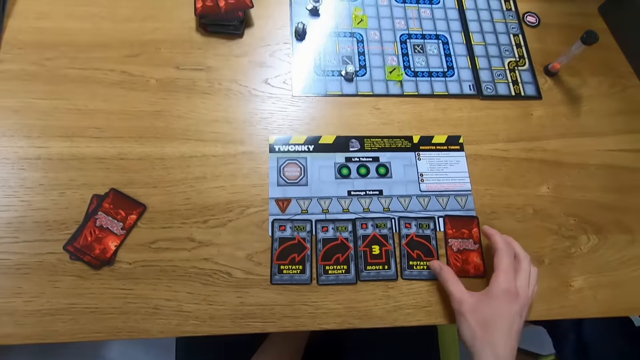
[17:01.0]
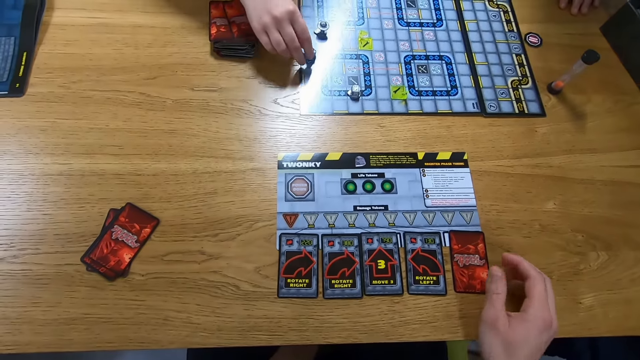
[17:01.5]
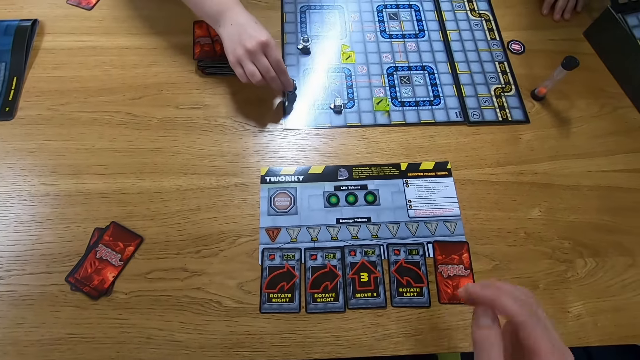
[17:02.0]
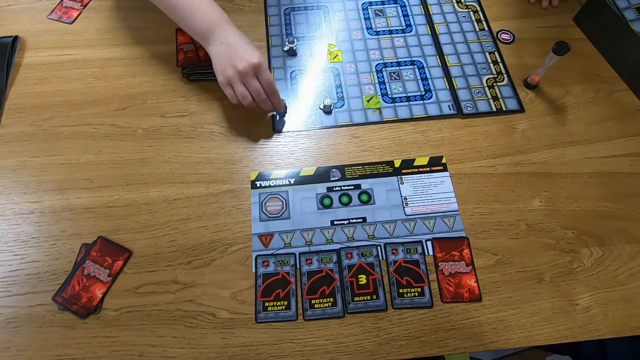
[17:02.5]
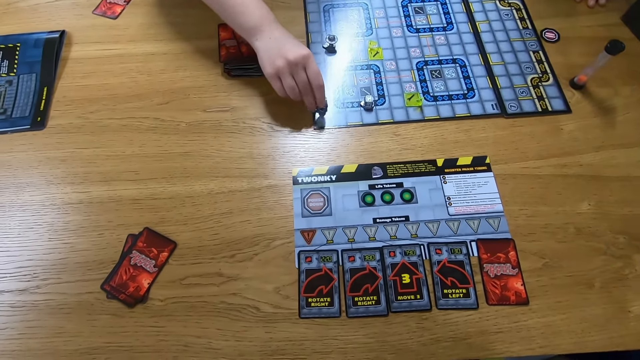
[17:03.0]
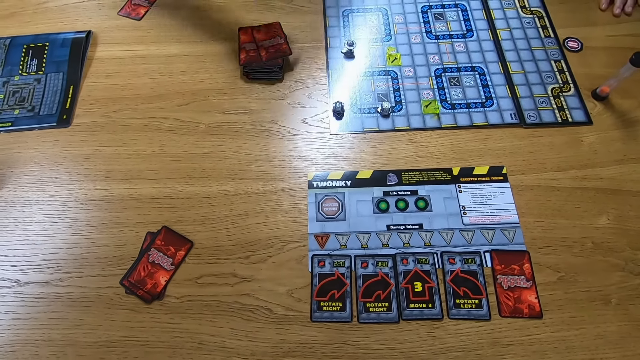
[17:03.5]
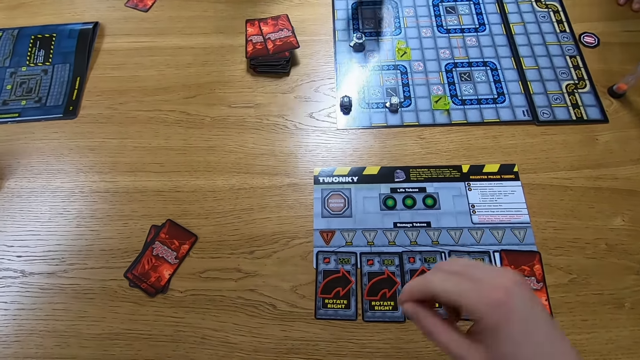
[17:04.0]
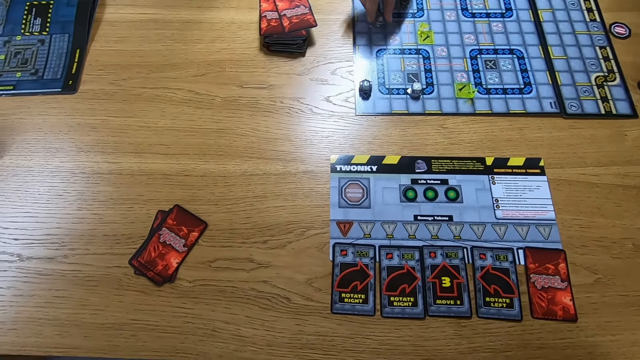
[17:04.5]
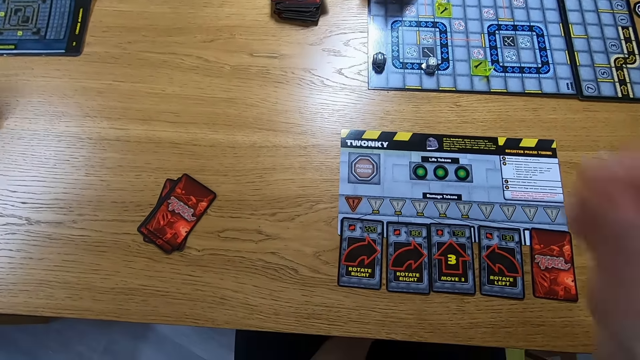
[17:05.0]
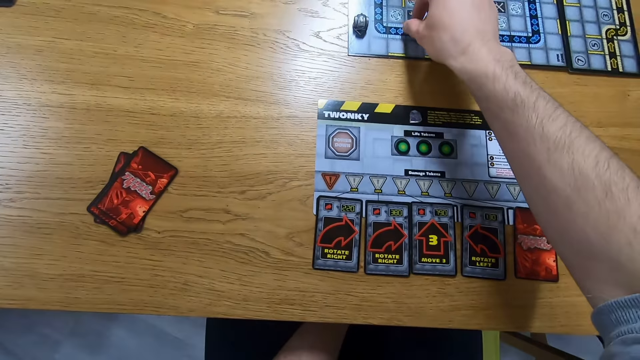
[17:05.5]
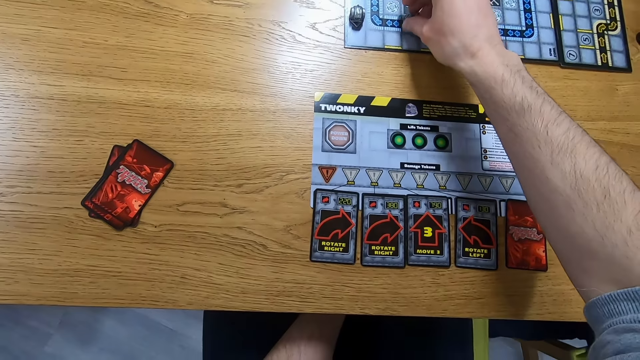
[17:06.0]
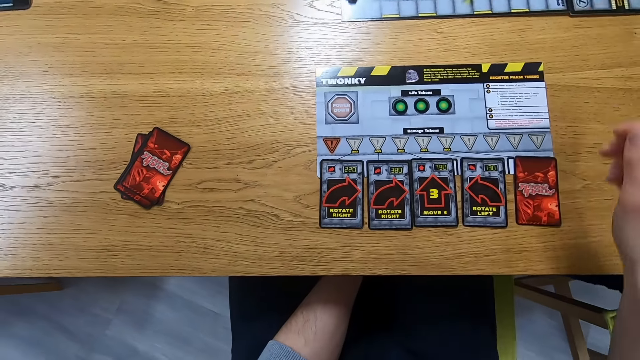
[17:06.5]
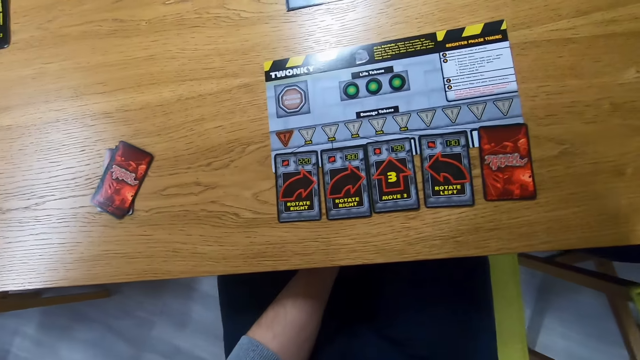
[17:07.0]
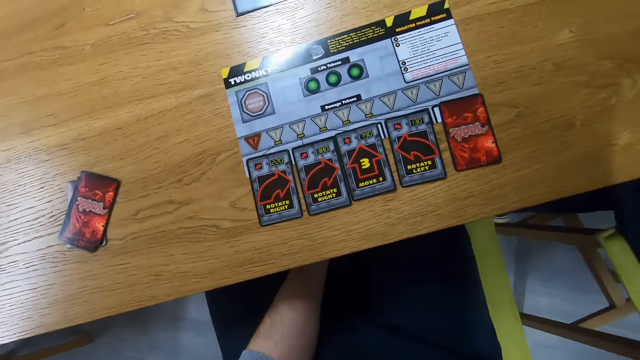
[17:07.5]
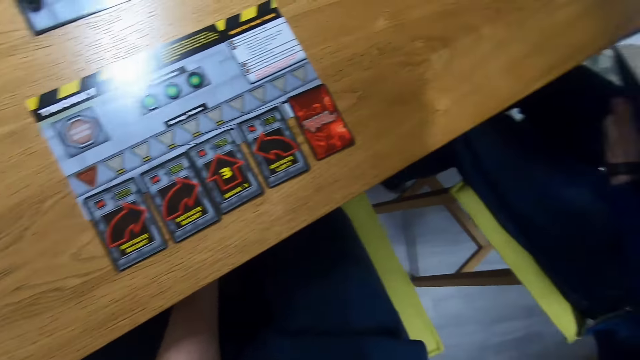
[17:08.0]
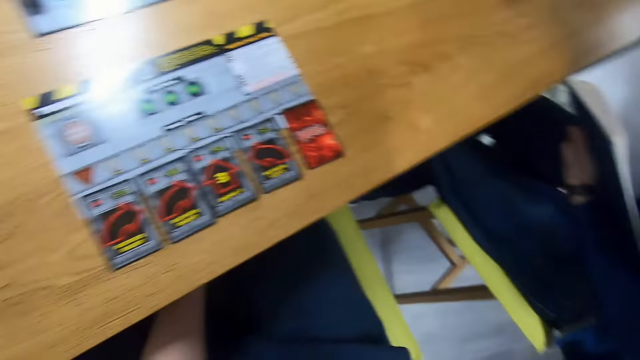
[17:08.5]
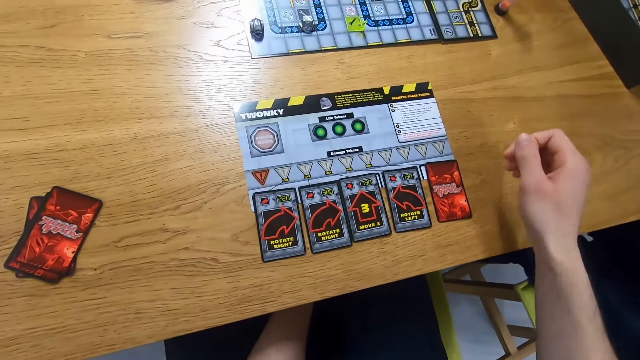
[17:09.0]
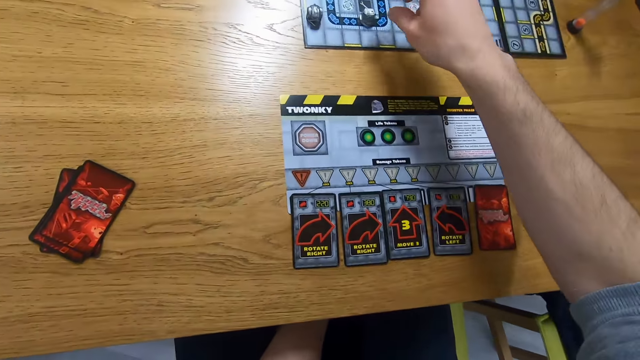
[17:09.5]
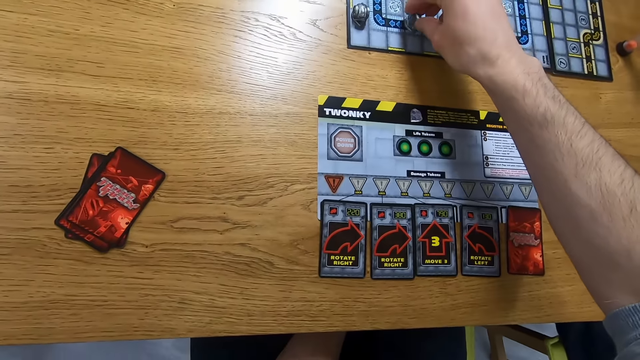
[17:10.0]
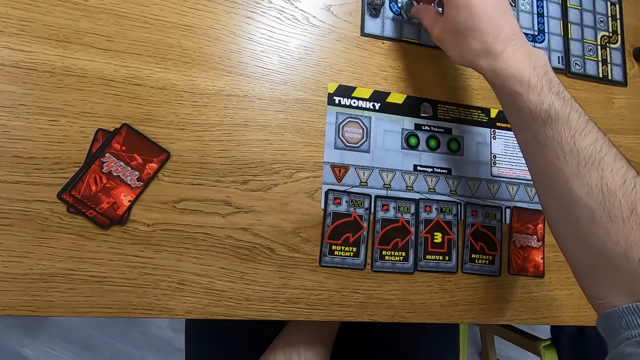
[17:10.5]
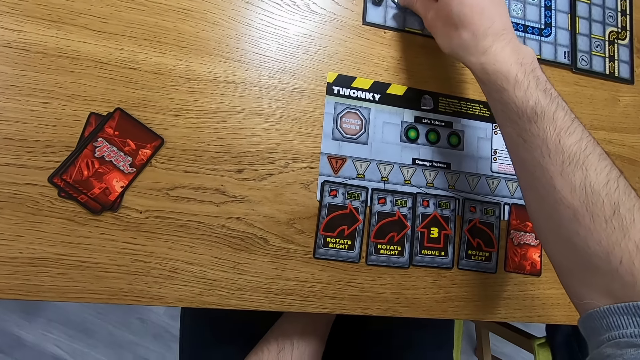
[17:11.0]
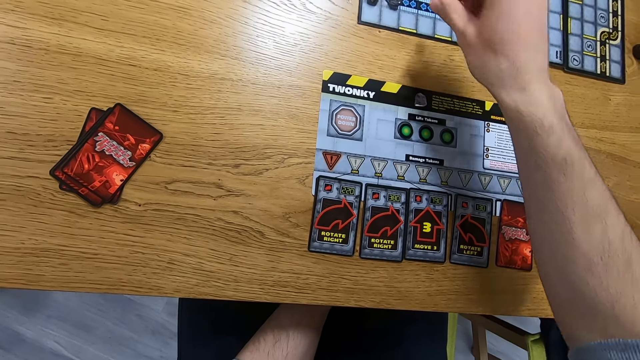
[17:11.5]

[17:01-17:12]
A woman plays the robo rally game and moves a playing piece on the game board. A man plays the robo rally game. The camera wearer plays the robo rally game and moves a playing piece on the game board.

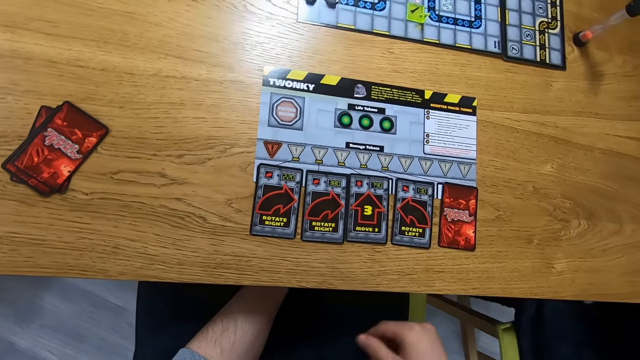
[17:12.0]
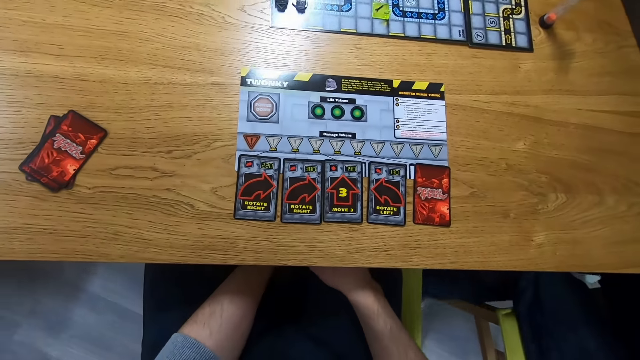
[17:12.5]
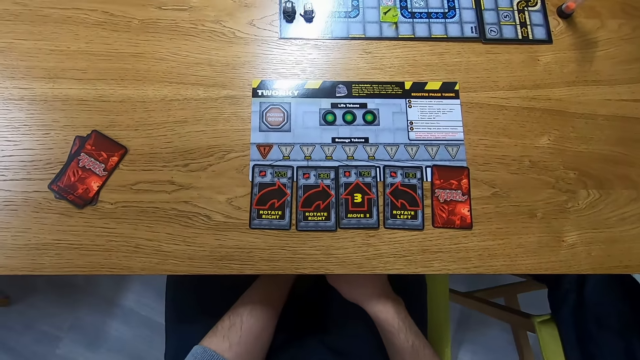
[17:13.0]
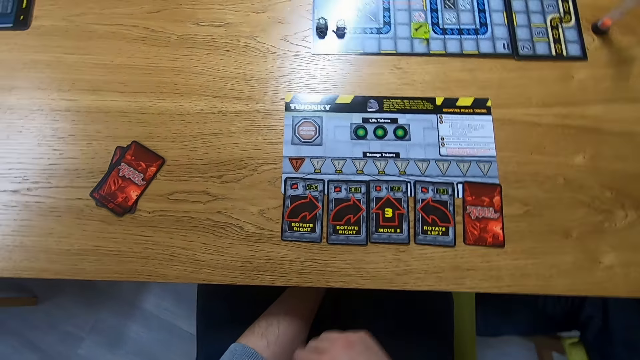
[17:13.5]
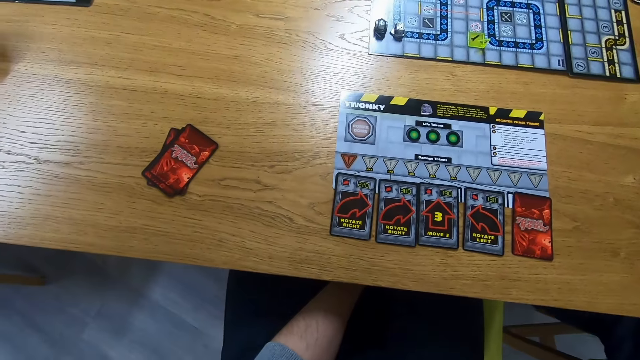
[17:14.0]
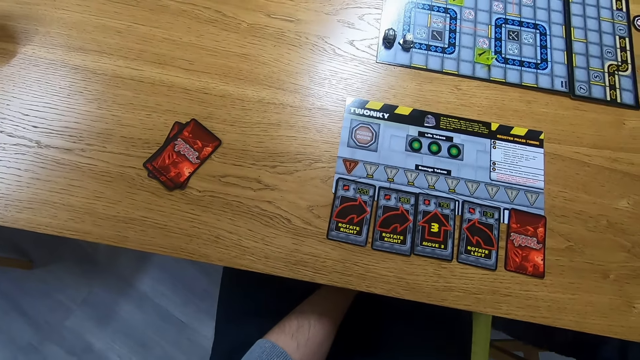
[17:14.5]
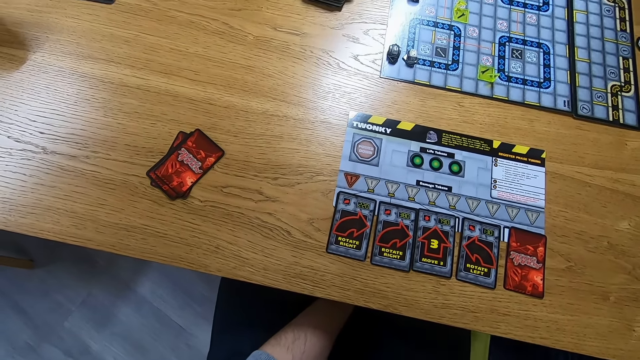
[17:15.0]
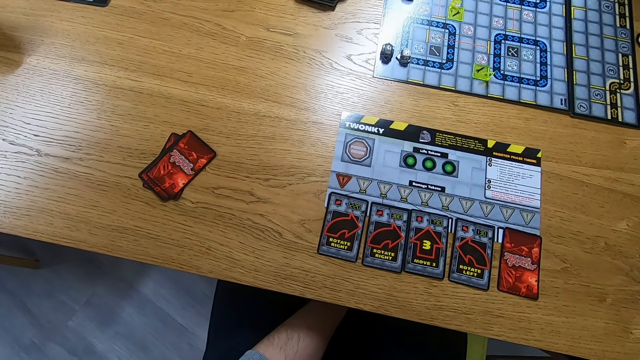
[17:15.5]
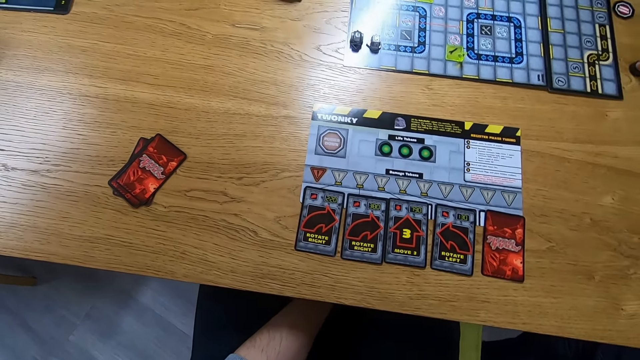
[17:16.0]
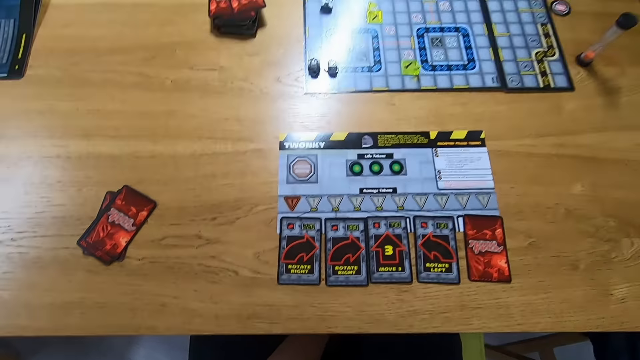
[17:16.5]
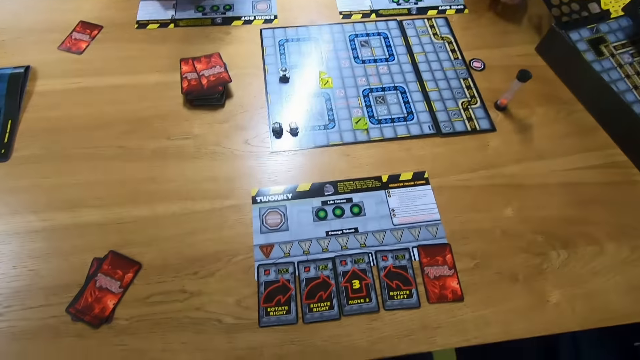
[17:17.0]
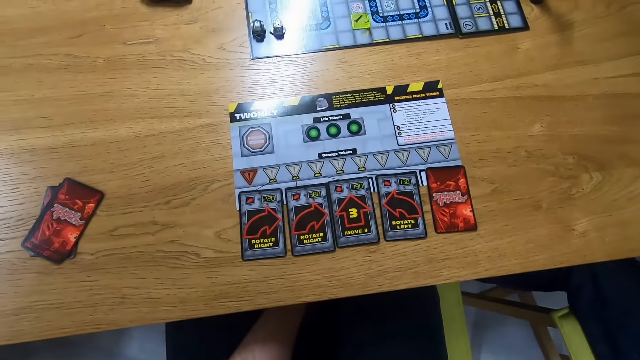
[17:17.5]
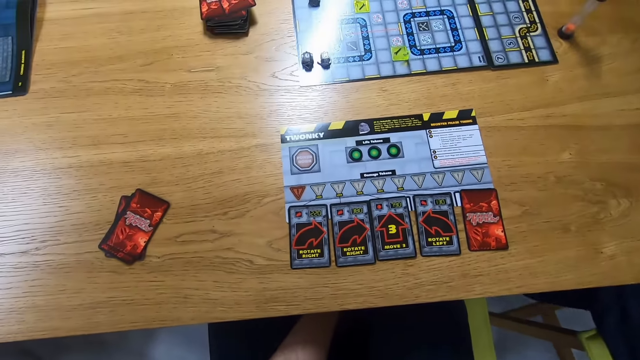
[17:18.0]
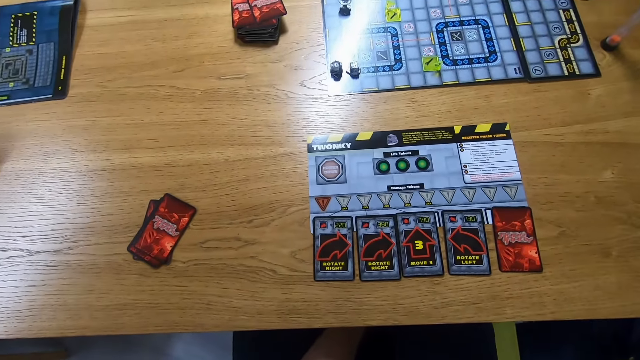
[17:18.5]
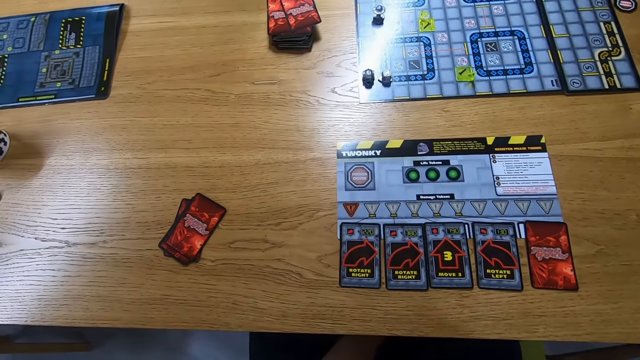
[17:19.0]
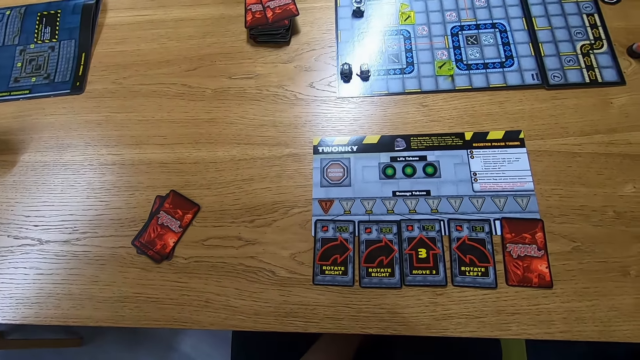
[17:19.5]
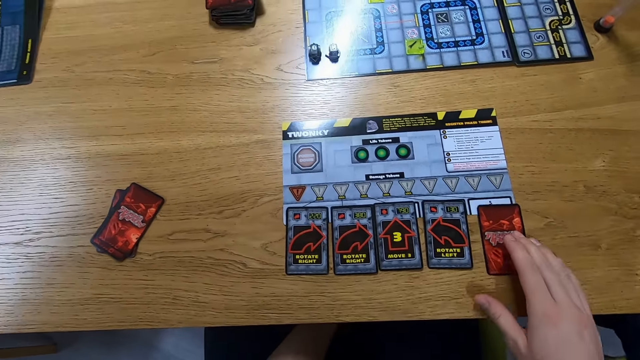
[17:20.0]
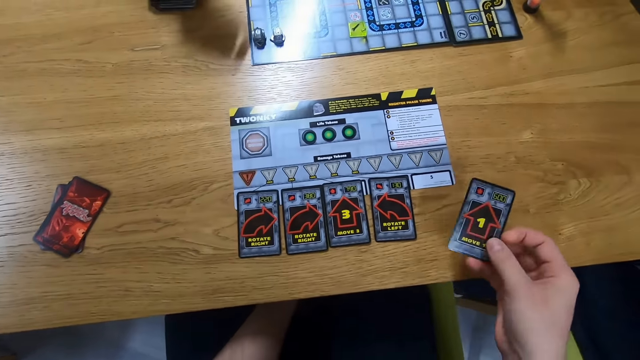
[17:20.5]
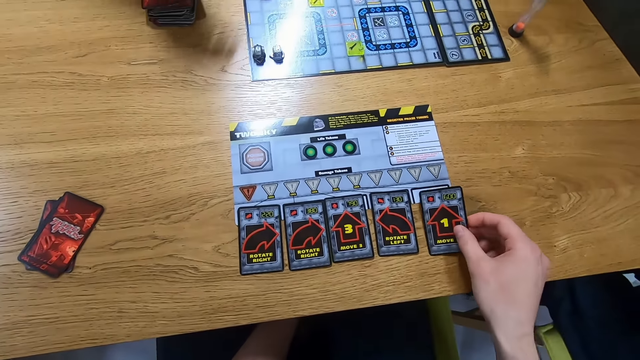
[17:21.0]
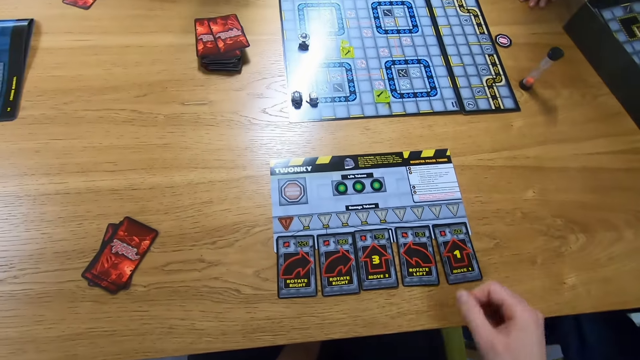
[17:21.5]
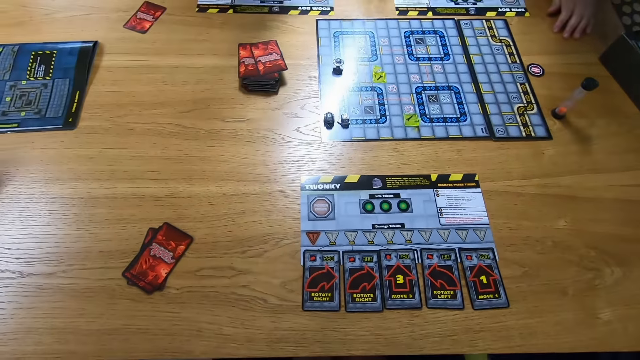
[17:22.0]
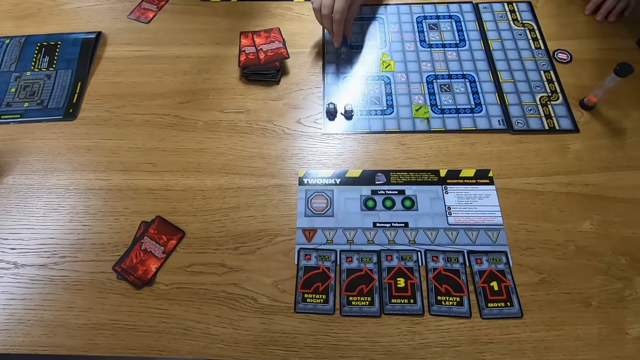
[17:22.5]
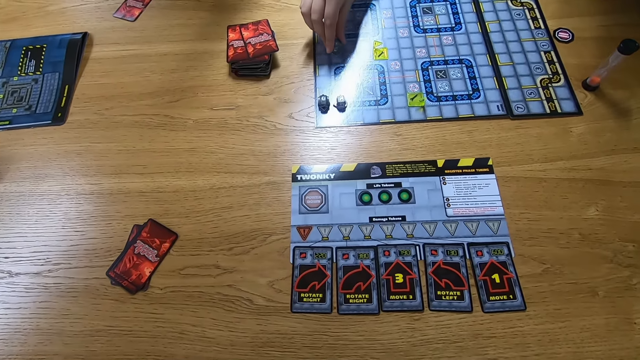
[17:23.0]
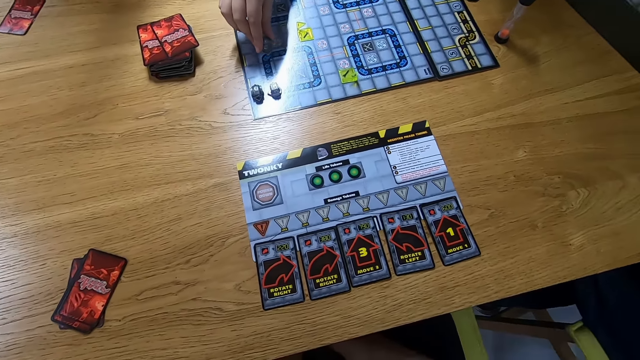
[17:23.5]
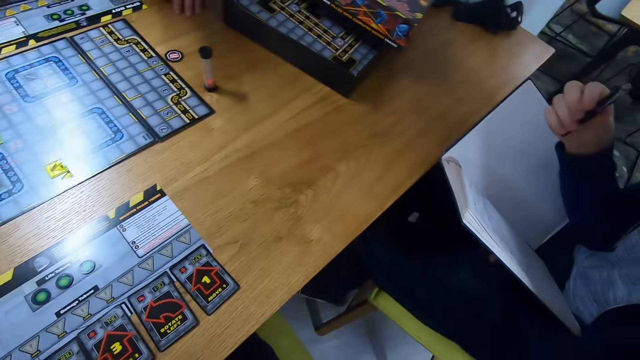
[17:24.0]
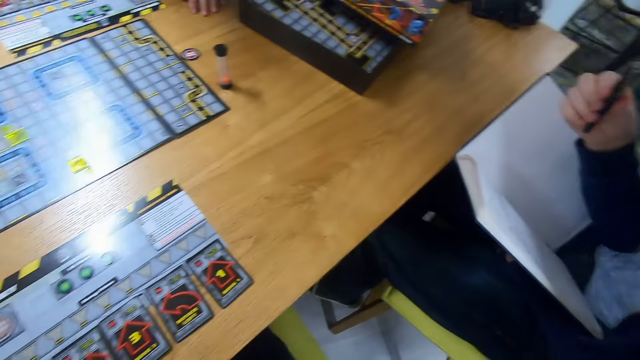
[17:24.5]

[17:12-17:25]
The camera wearer looks at the playing board. They pick up a card from the playing board, turn the card, and place the card on the game board. A woman moves a playing piece on the game board. A man plays the Robo Rally game. The camera wearer turns to a person.
